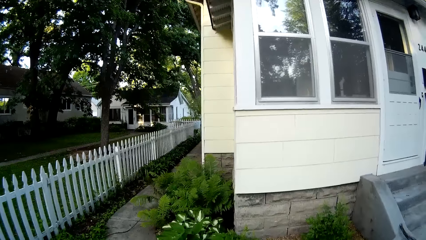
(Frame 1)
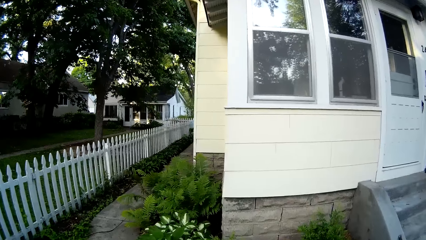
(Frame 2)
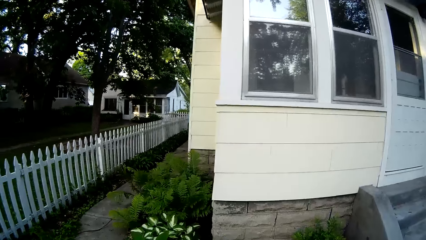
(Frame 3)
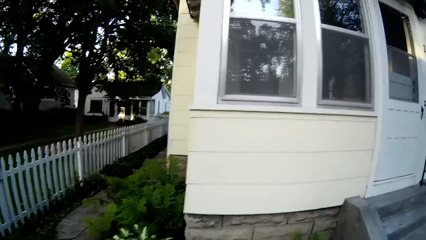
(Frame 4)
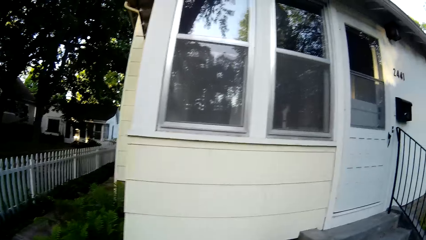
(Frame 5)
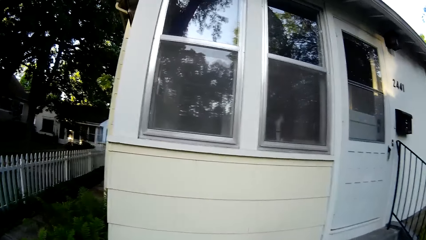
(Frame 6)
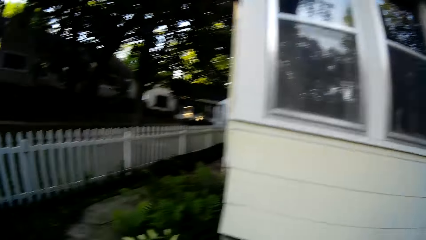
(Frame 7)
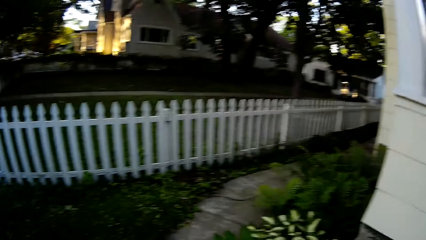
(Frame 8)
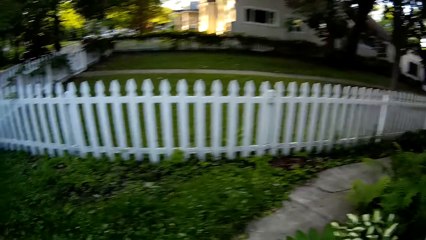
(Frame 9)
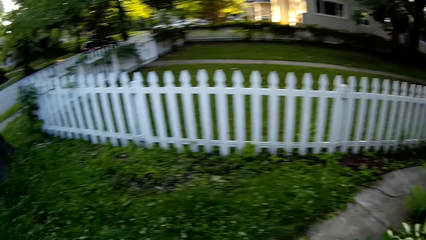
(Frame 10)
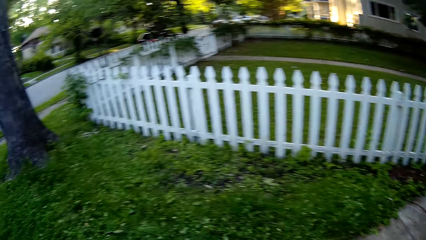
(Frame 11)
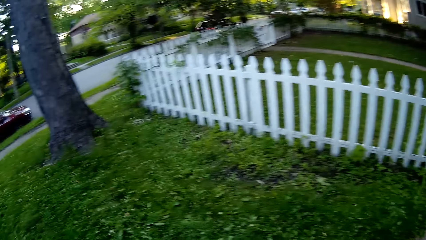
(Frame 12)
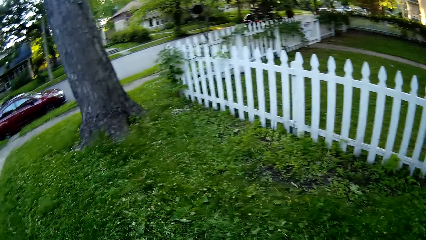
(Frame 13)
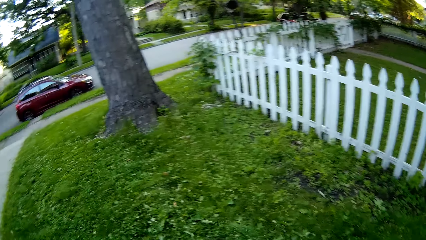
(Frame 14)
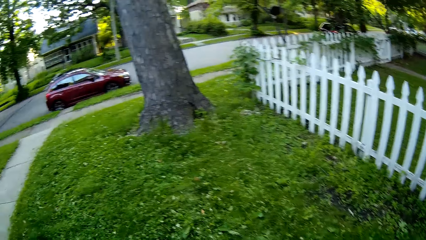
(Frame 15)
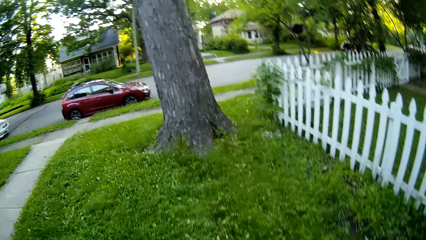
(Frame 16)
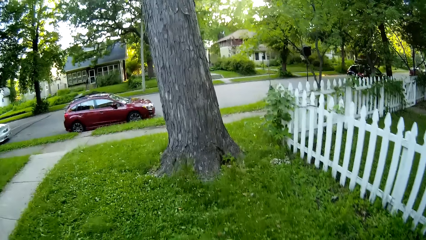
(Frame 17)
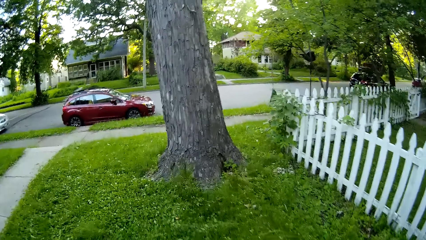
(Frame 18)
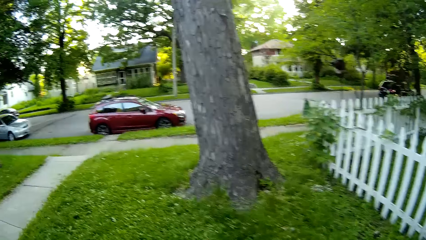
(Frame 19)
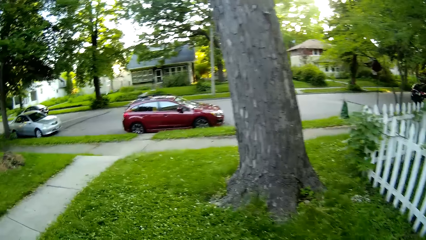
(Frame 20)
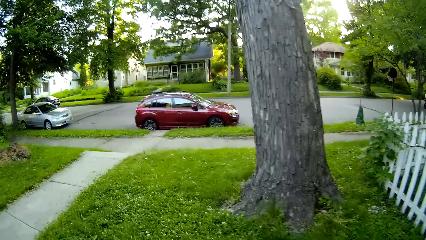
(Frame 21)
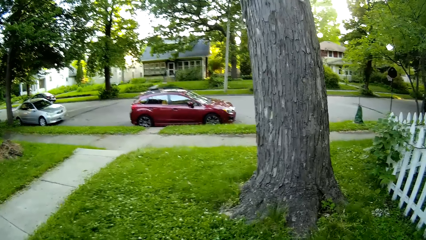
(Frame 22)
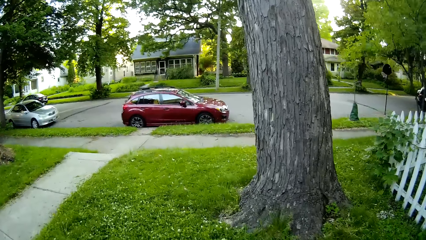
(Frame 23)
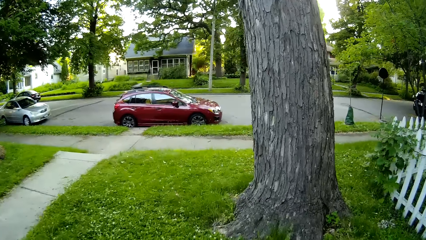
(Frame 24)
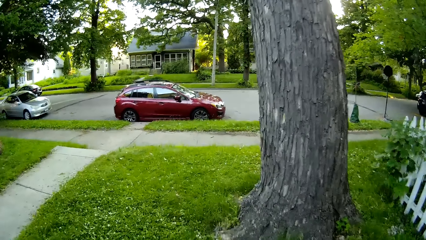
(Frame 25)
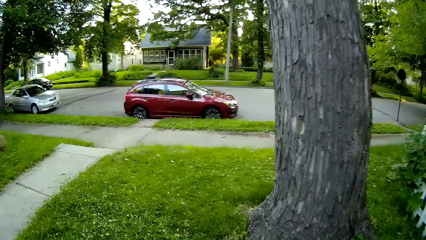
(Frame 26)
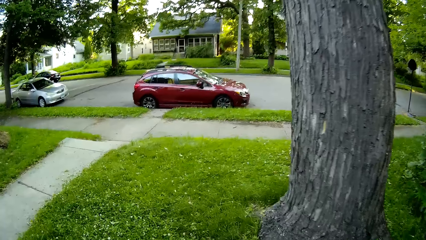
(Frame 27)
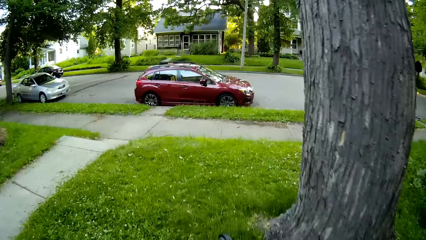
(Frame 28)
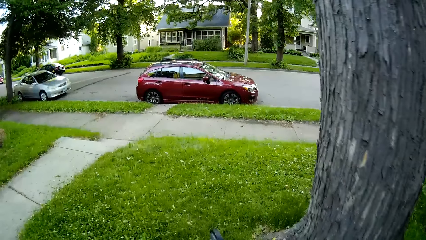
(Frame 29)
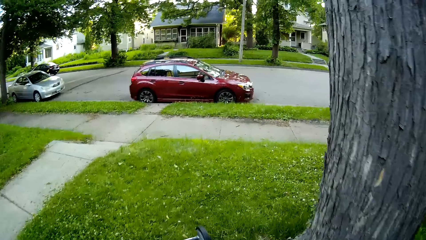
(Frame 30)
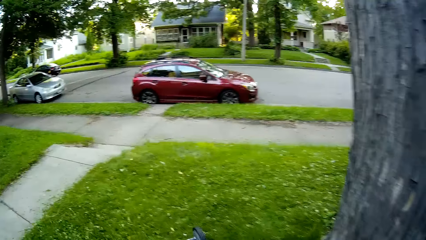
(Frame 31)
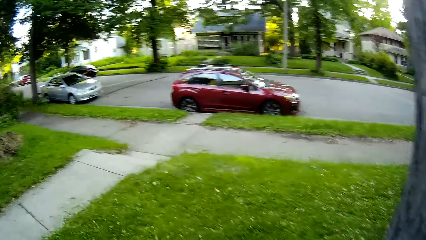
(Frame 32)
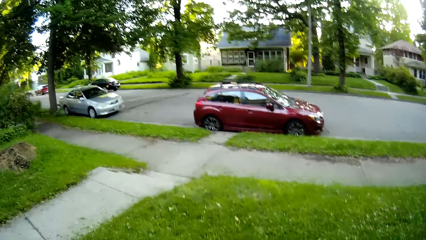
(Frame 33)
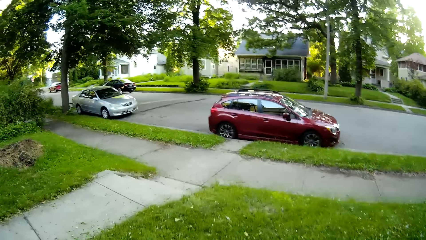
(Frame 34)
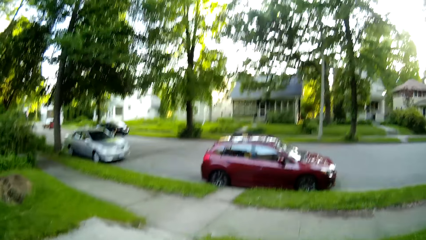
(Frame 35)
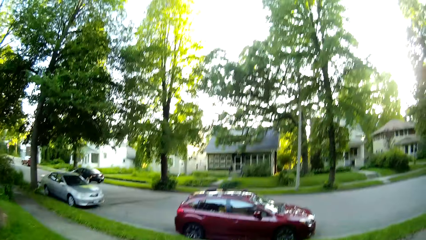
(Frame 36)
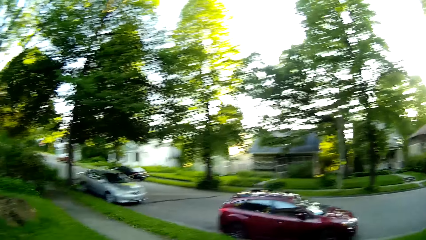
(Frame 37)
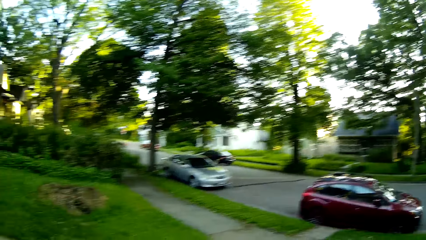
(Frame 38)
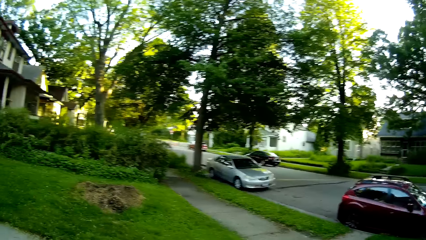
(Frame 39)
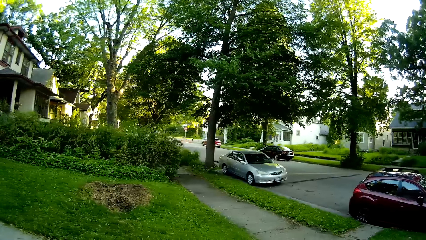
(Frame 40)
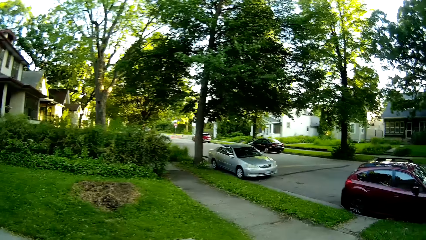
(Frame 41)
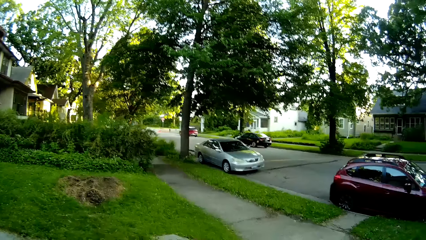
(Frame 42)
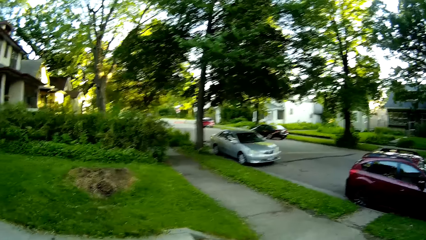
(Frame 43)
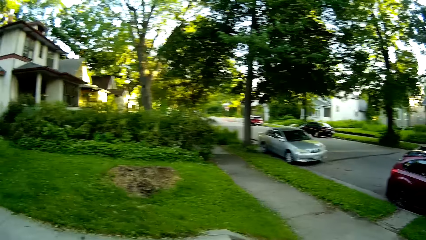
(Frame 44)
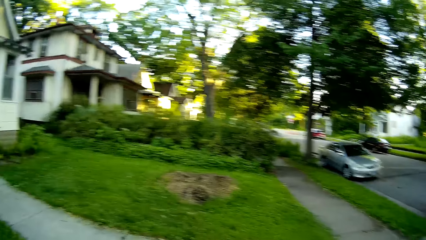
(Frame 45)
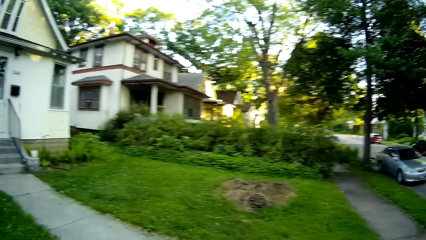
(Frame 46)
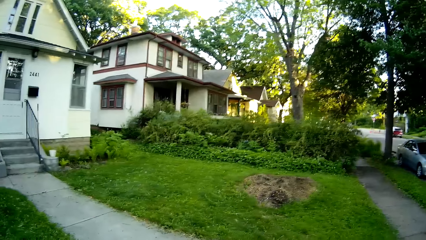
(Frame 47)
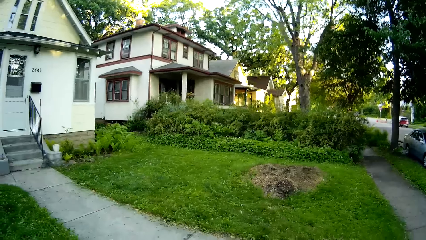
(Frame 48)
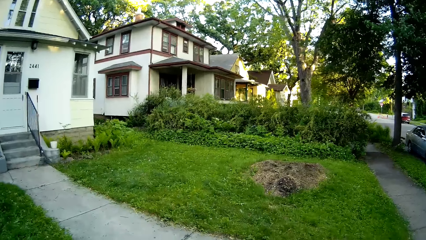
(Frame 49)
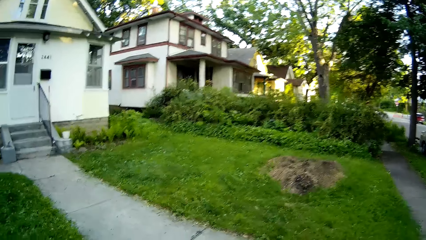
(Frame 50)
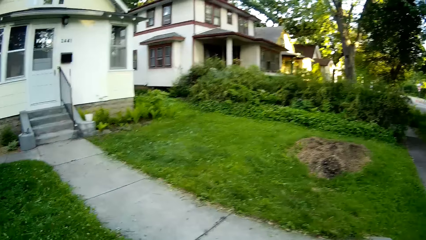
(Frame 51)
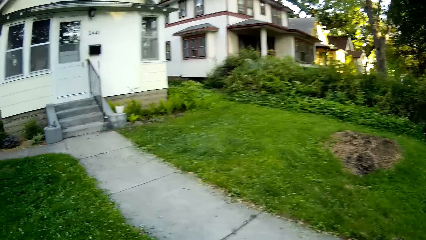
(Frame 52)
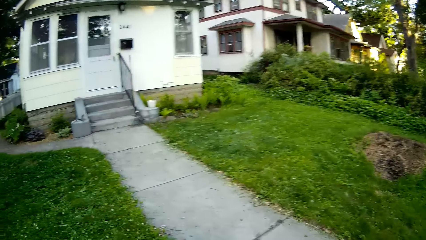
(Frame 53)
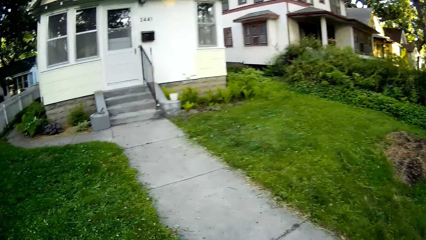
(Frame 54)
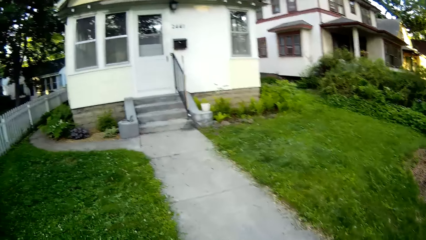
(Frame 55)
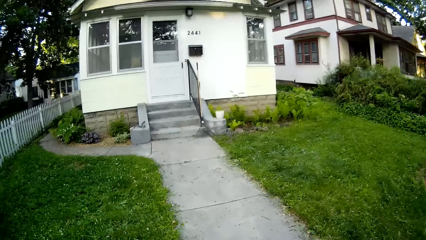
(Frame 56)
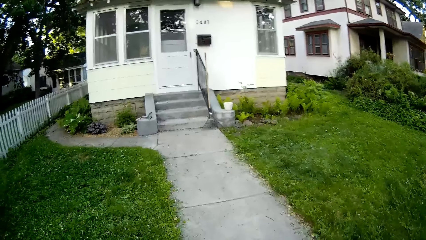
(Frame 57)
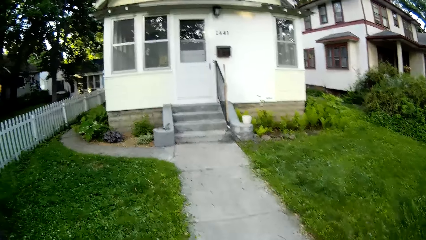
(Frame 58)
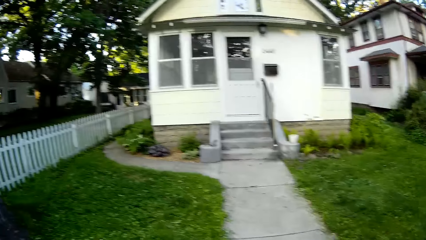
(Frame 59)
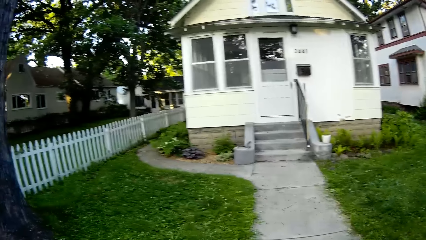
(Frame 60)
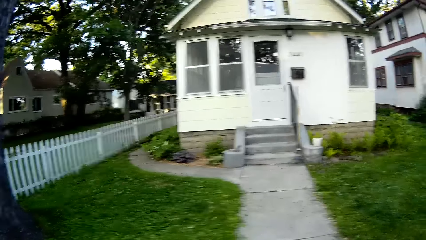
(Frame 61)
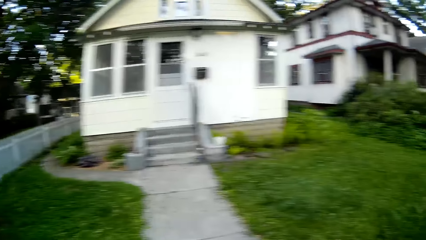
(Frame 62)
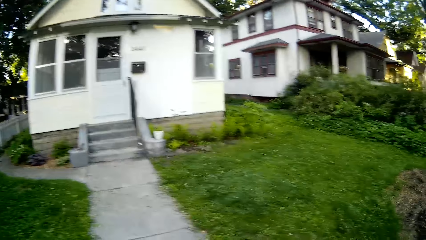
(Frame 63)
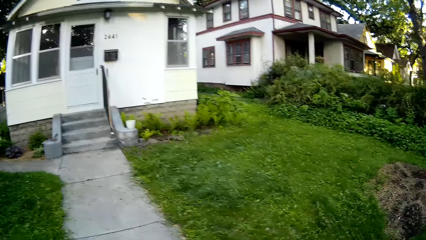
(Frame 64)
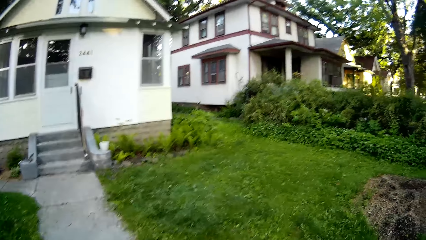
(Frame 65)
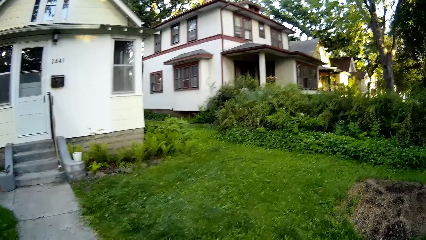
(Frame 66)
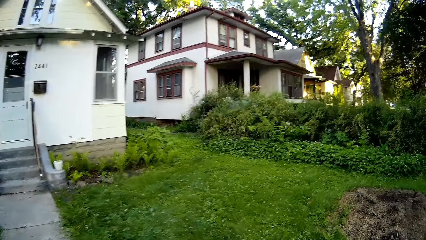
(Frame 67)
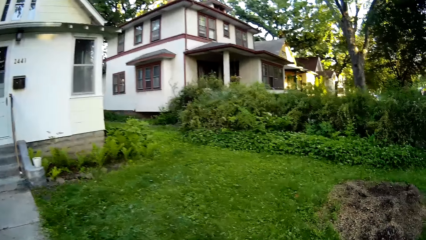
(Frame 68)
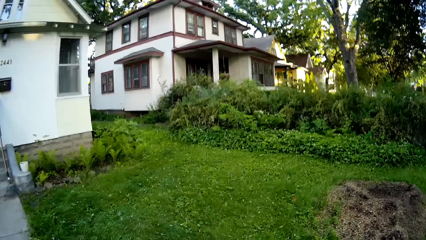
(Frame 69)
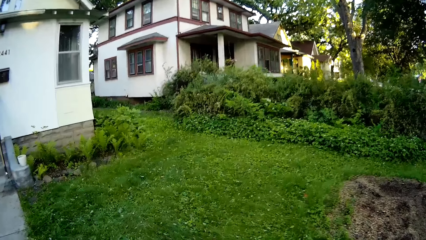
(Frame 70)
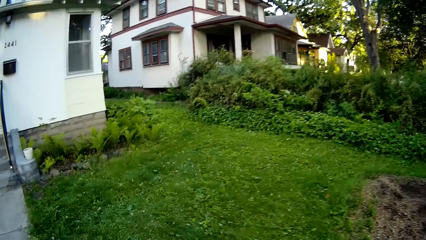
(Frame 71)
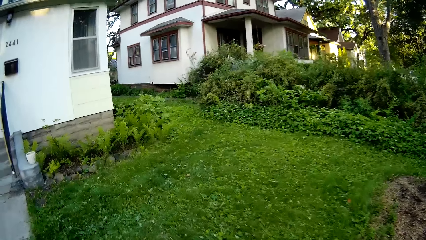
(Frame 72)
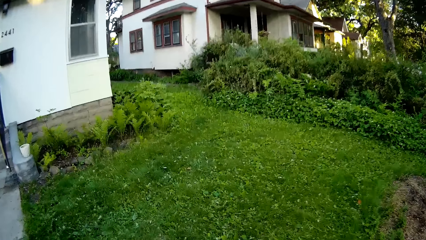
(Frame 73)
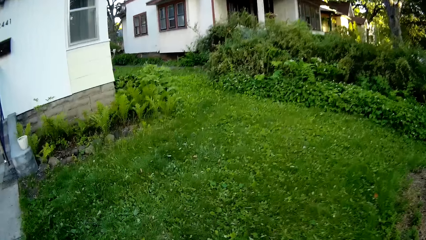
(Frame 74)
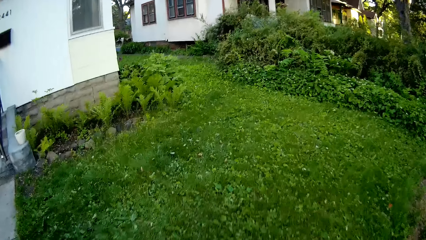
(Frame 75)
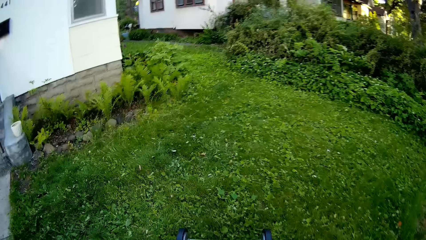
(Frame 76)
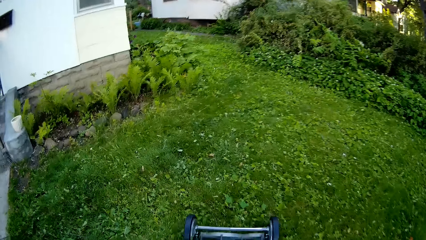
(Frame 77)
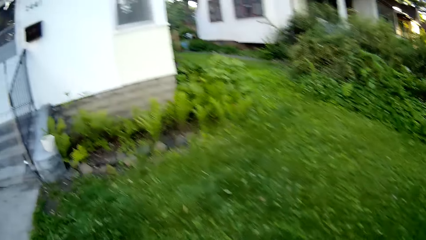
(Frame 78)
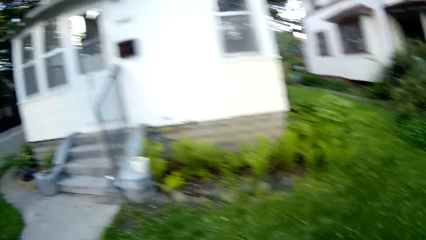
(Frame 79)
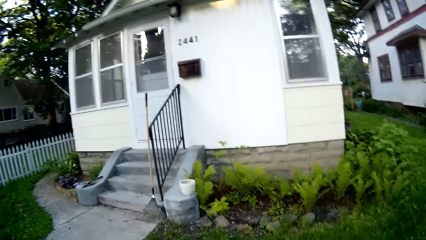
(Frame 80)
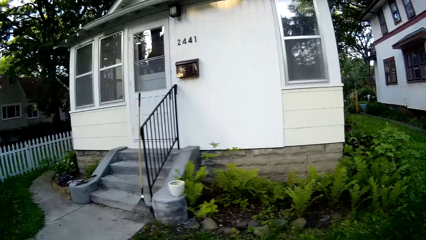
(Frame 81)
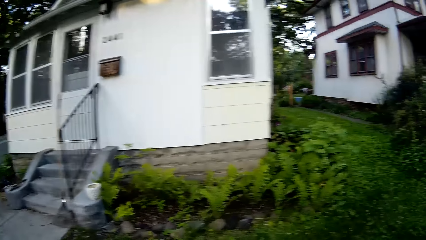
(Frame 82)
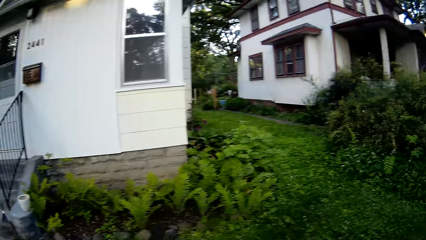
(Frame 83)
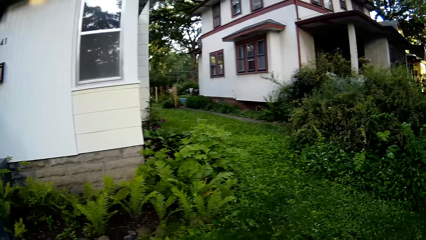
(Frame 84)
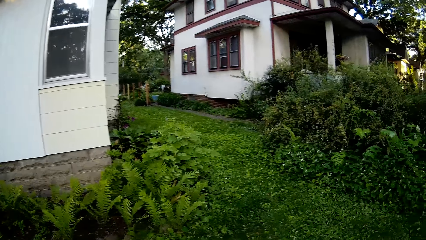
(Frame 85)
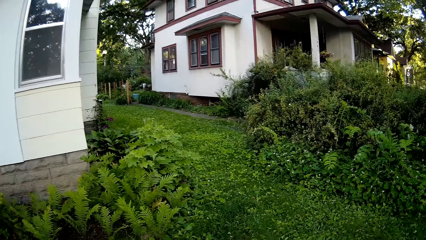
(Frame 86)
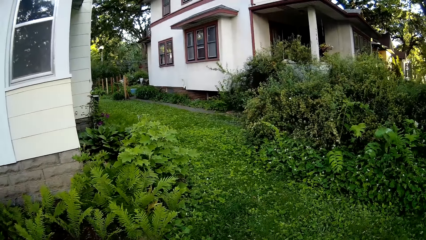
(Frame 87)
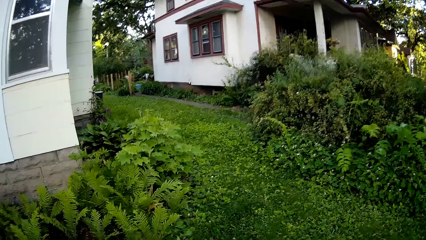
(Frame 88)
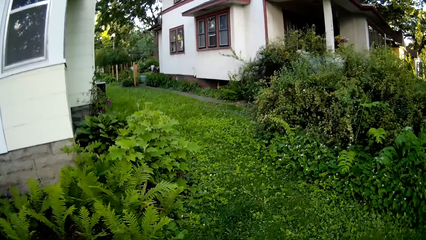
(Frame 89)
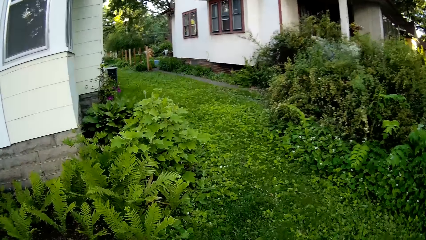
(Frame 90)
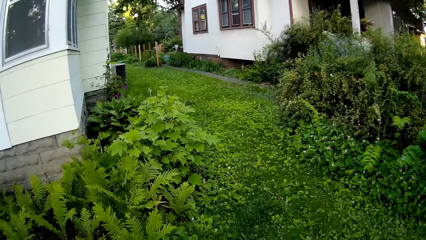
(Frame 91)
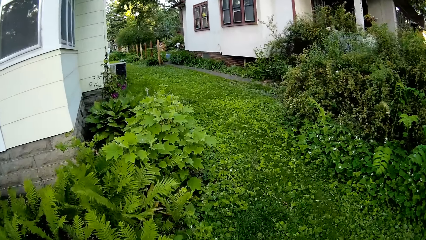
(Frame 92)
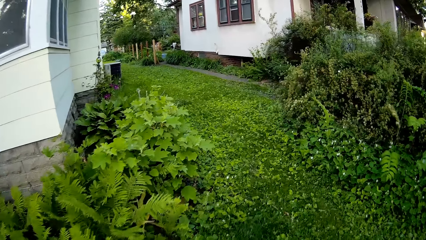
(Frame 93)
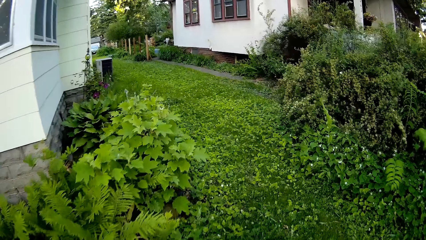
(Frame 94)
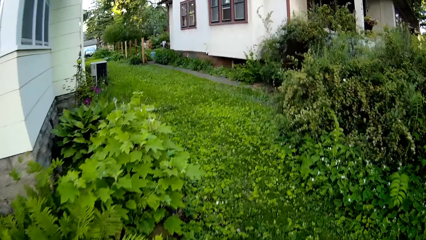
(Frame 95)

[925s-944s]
The camera wearer turns a mower. They cut grass using the mower. They turn the mower. They push the lawn mower to the right side of the house. They mow along the right side of the house with the lawn mower.
